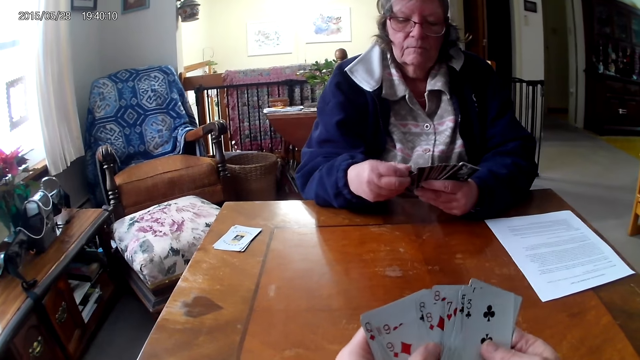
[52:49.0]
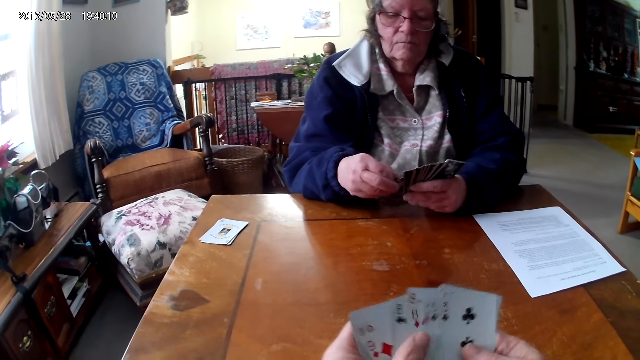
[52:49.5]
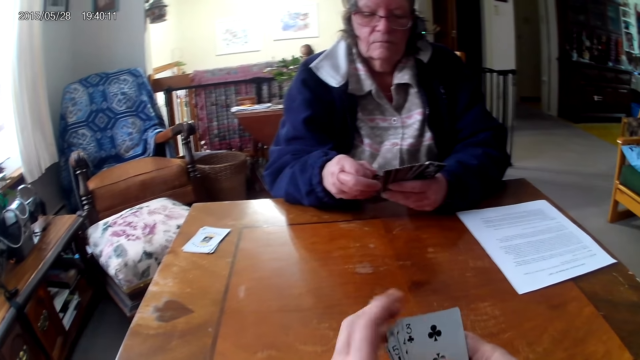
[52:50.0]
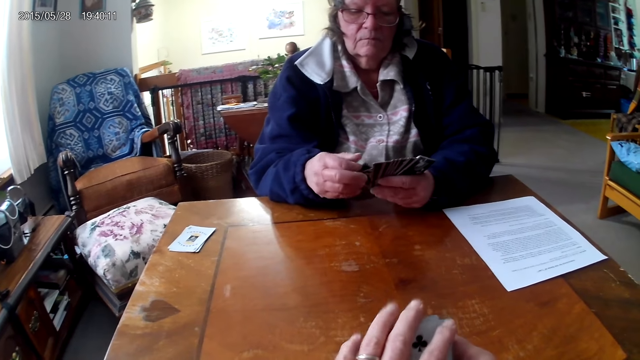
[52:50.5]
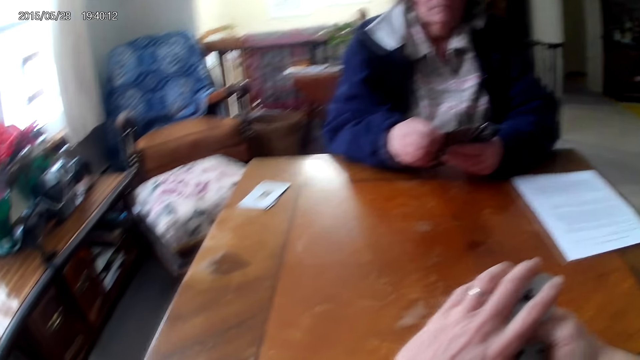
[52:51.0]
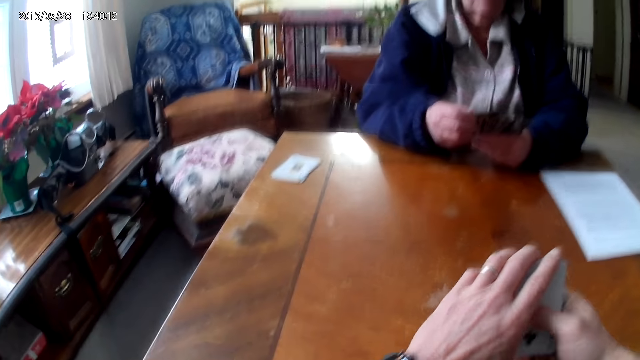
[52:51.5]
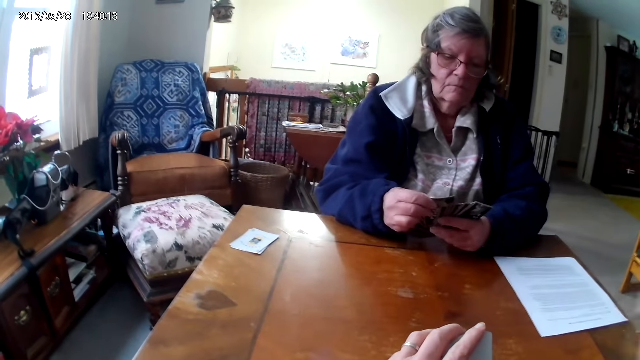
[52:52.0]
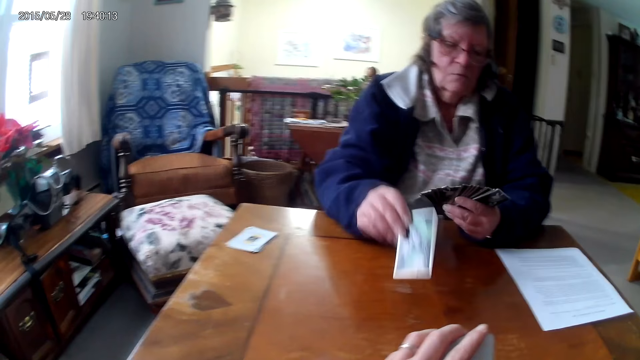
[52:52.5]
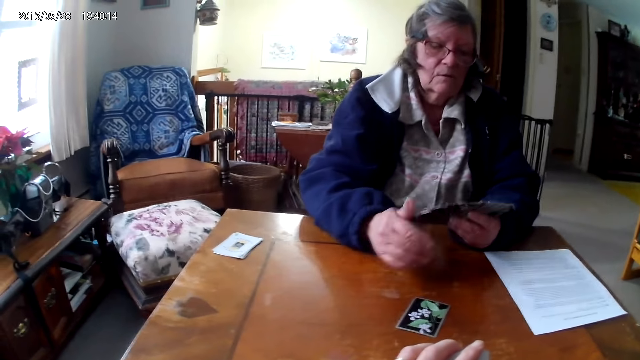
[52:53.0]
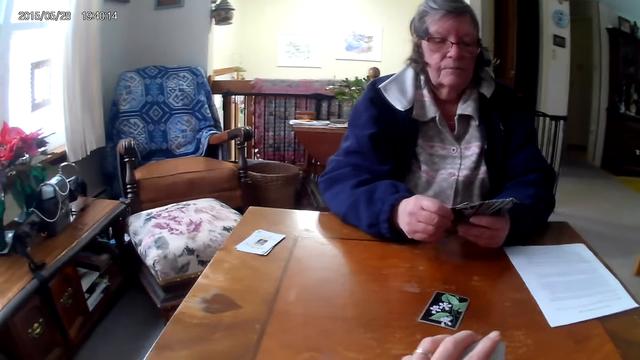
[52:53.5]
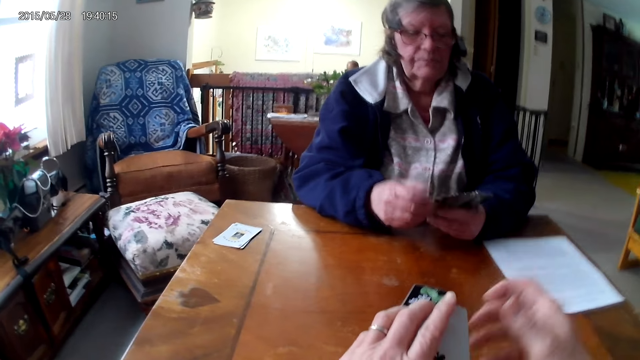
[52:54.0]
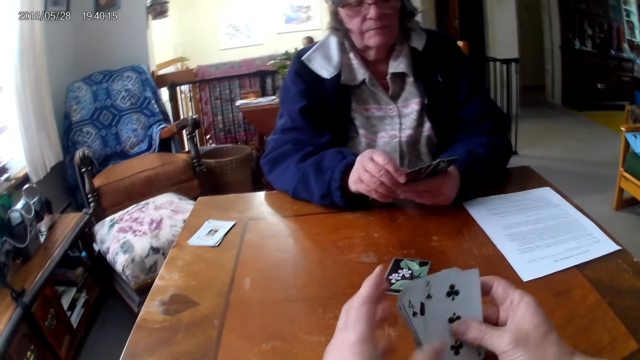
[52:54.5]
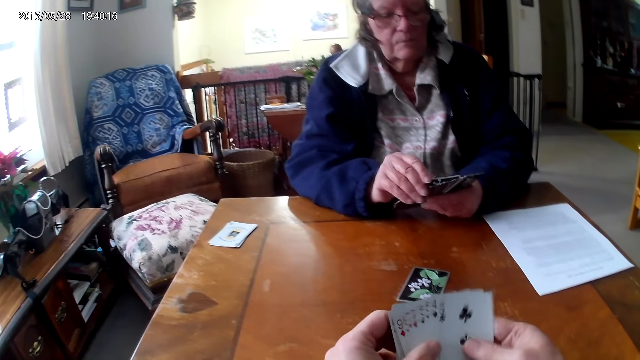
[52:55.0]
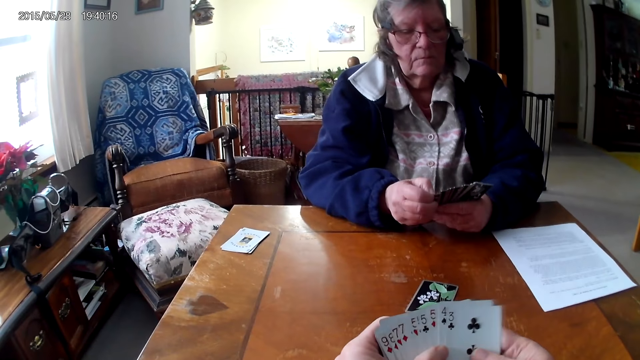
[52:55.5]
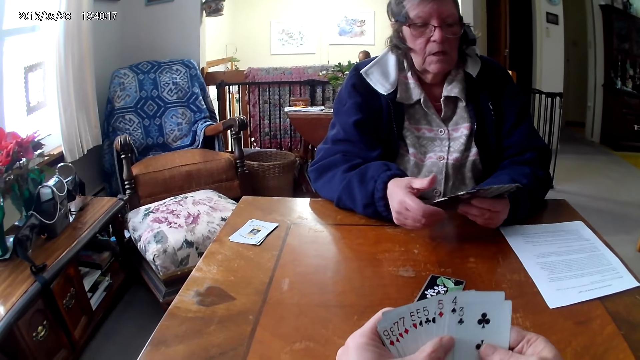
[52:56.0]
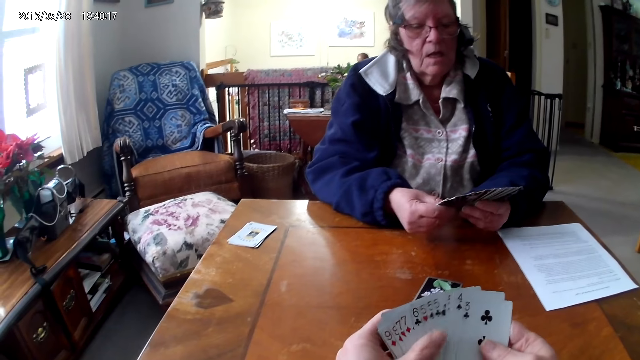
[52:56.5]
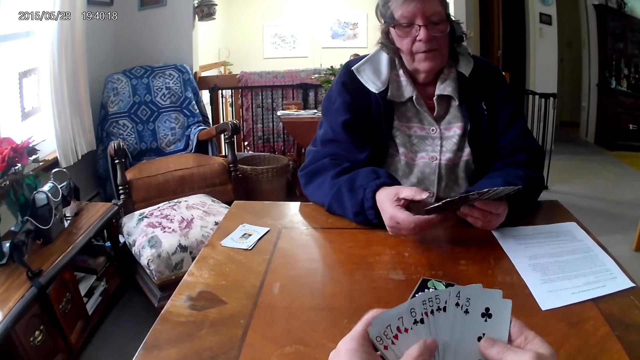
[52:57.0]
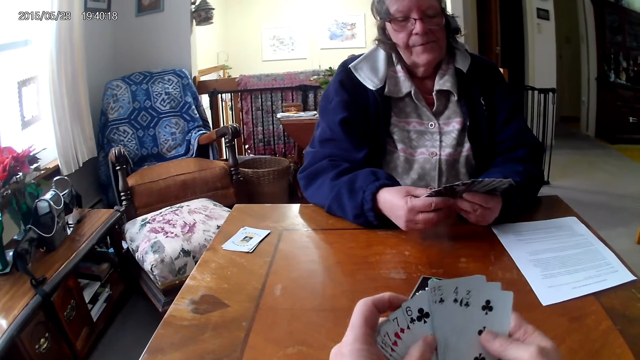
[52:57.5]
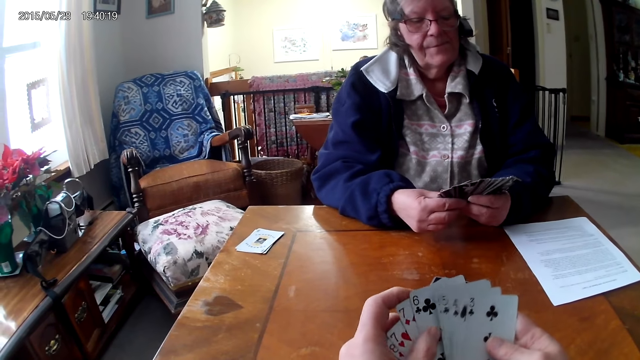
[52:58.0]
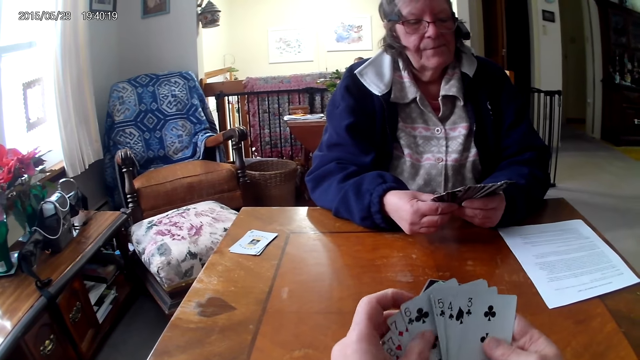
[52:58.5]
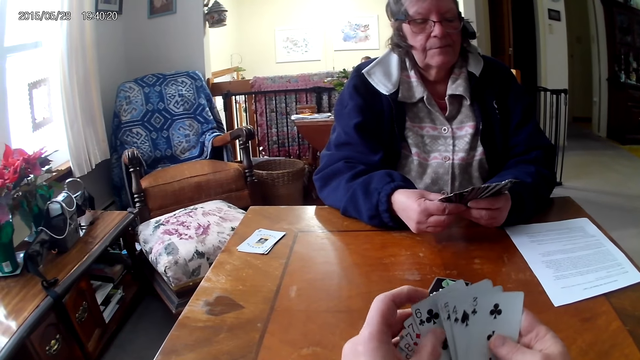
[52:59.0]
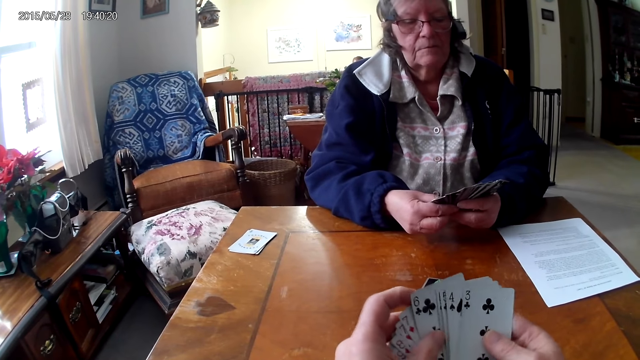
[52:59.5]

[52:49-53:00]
A woman puts a card on the table.

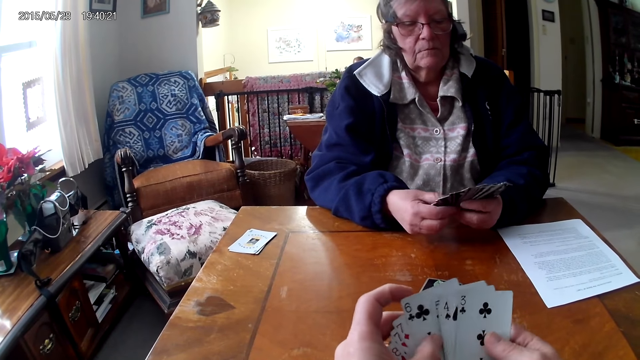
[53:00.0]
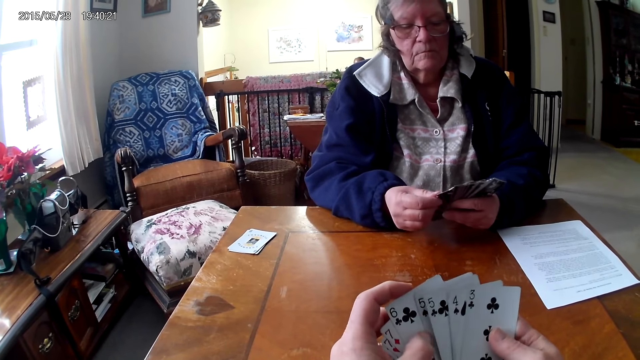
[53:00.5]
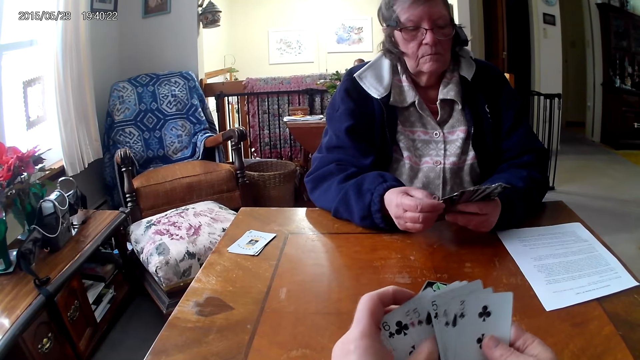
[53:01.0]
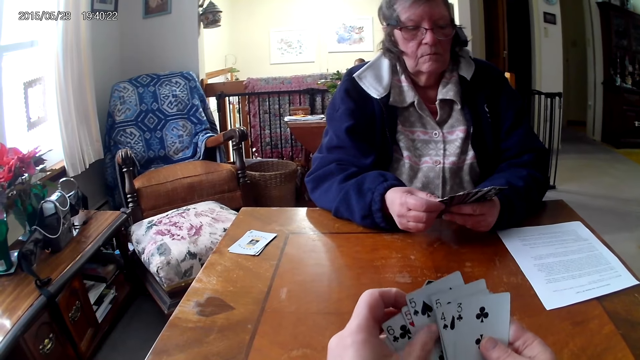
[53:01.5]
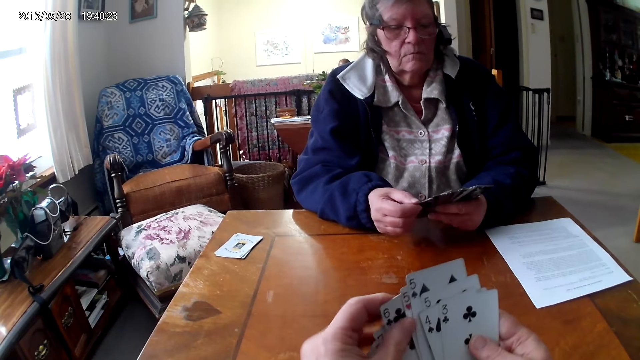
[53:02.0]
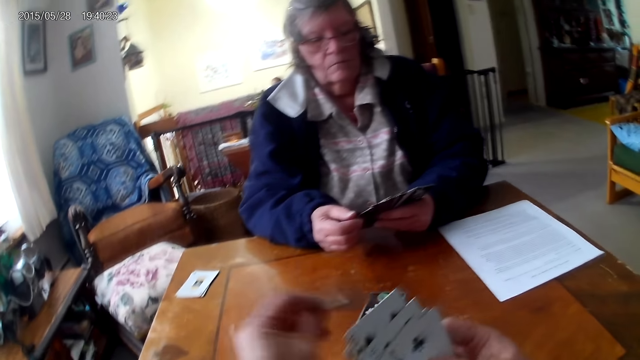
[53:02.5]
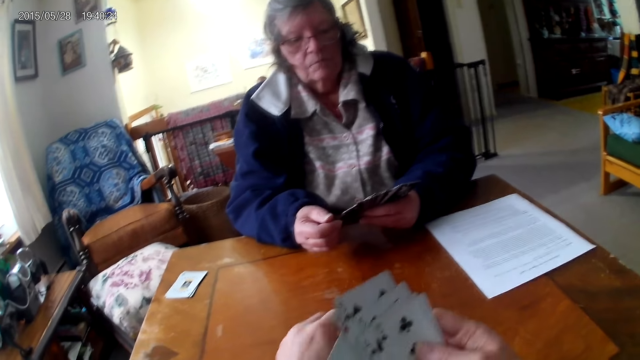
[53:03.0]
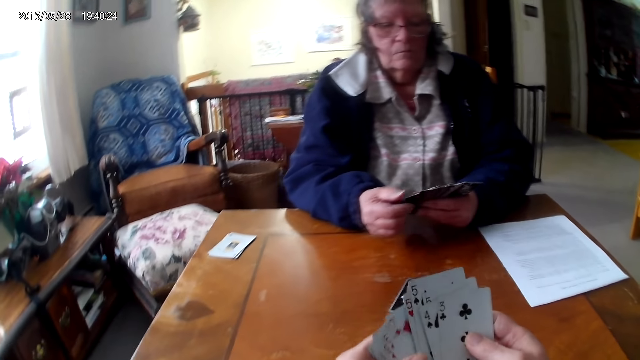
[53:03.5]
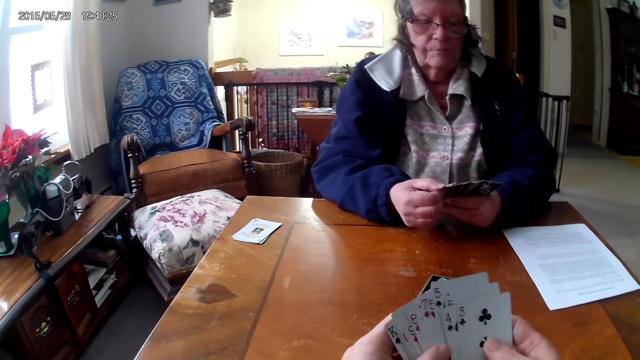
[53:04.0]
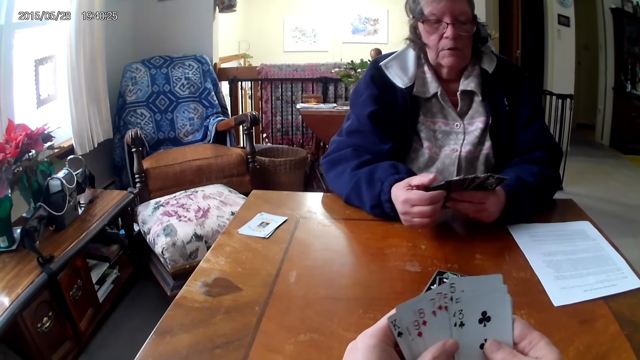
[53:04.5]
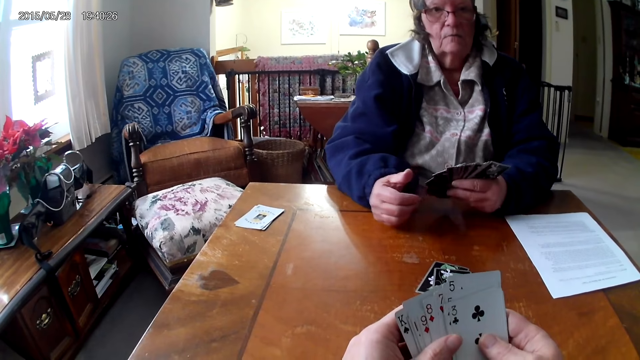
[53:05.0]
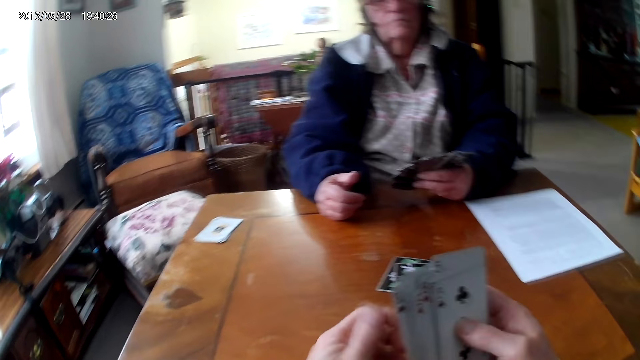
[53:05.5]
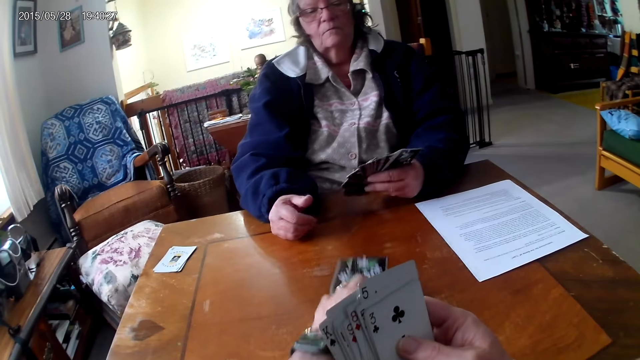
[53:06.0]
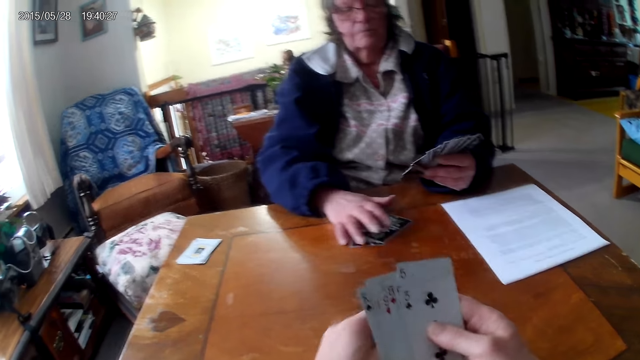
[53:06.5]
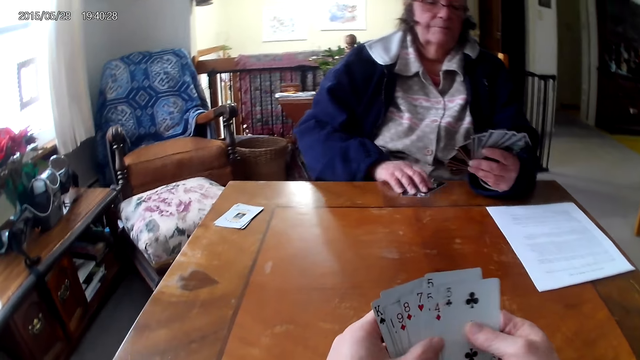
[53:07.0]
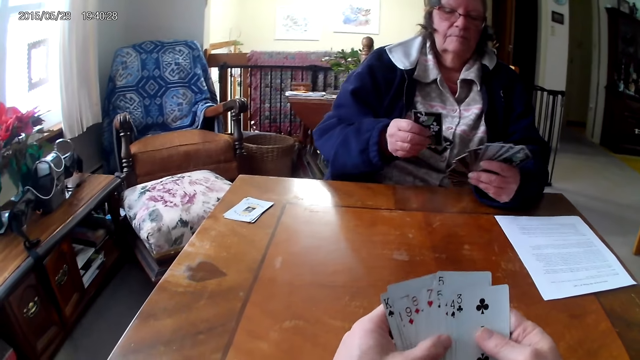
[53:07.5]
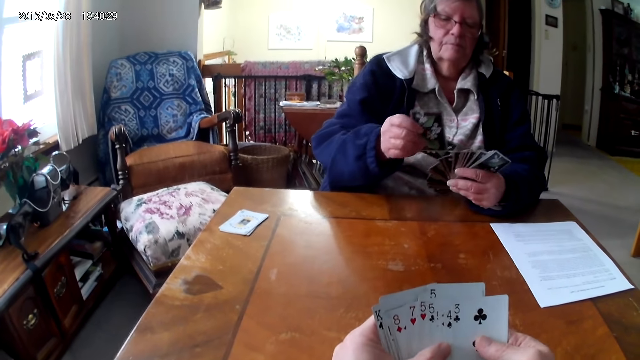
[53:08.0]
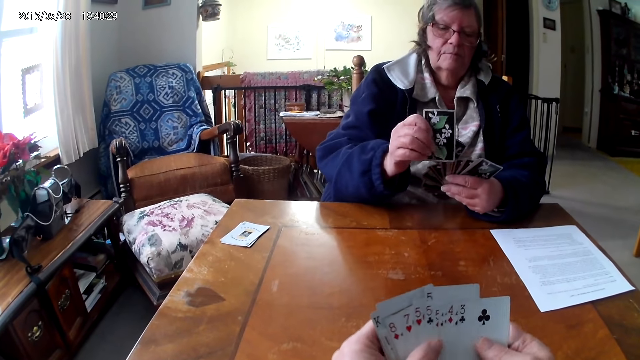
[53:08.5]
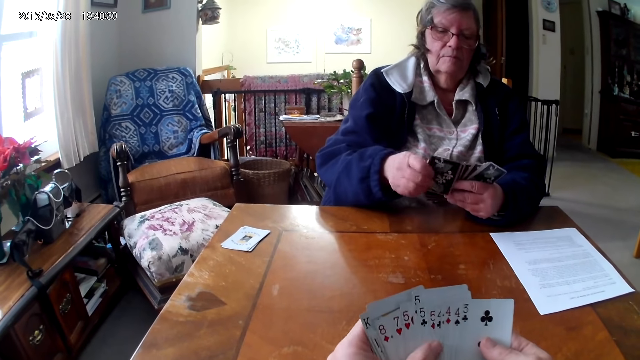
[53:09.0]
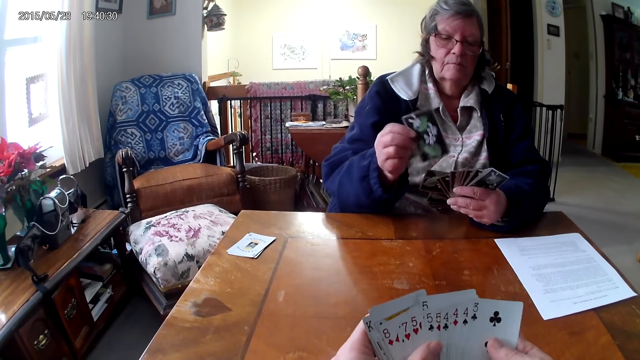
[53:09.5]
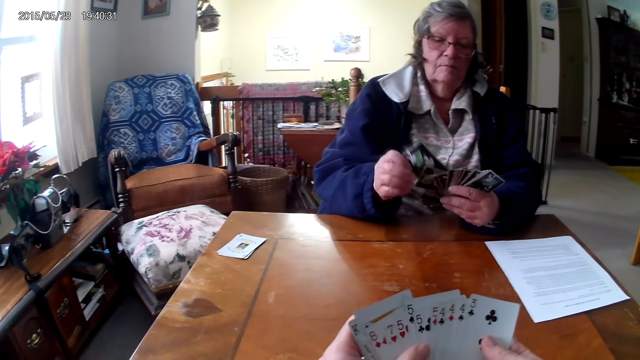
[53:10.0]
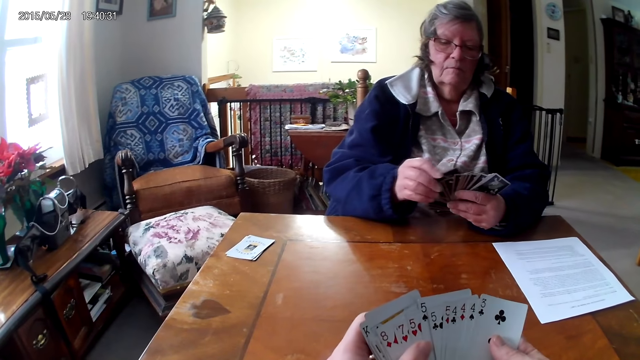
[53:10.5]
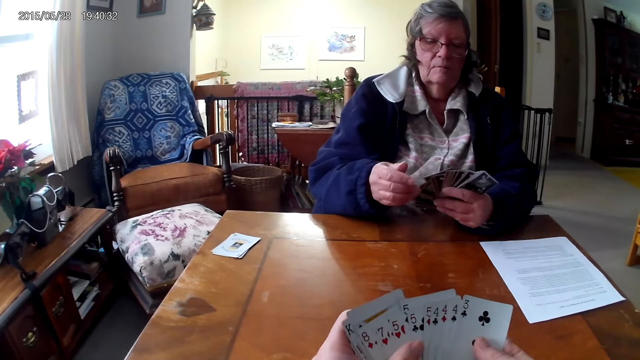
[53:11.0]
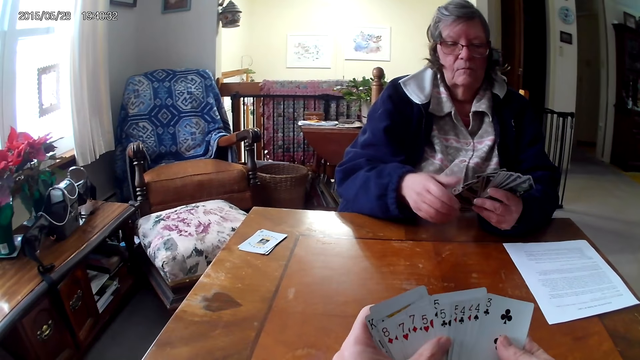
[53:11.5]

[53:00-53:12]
The camera wearer puts the cards on the table. They push the cards on the table to the woman. The woman picks up the cards from the table.
